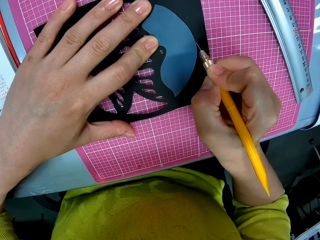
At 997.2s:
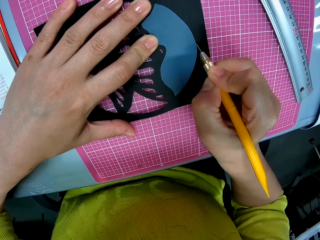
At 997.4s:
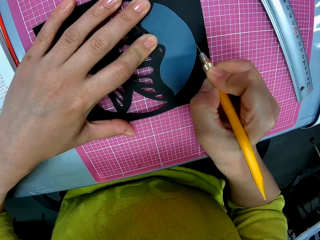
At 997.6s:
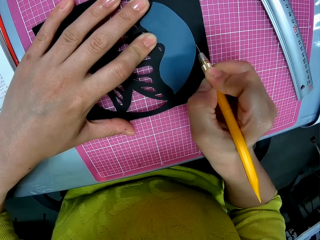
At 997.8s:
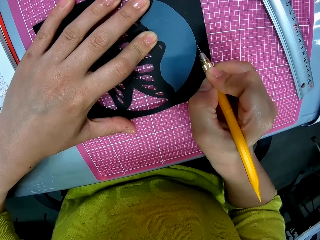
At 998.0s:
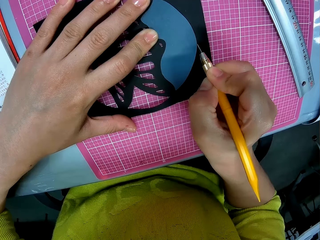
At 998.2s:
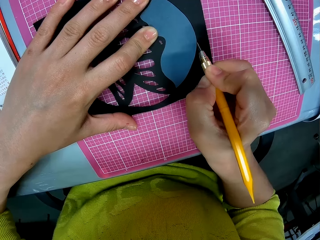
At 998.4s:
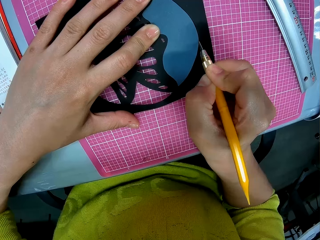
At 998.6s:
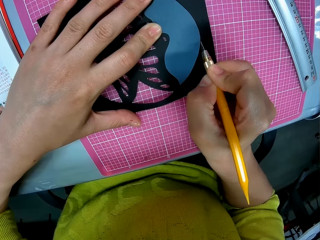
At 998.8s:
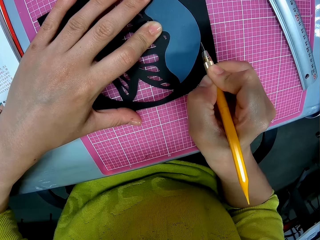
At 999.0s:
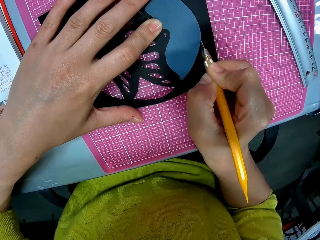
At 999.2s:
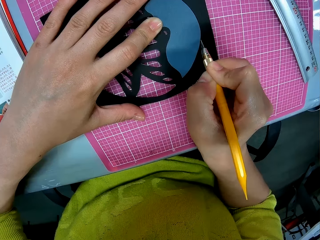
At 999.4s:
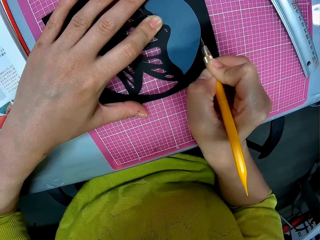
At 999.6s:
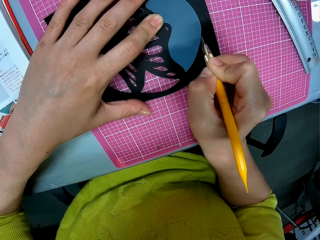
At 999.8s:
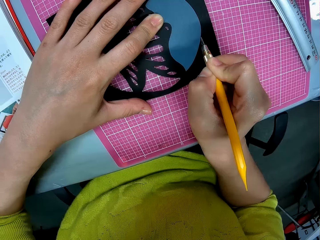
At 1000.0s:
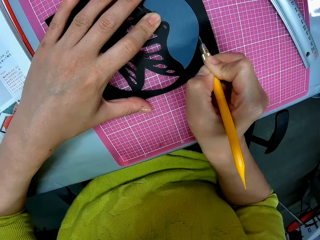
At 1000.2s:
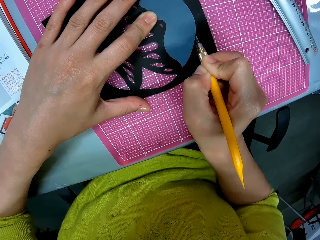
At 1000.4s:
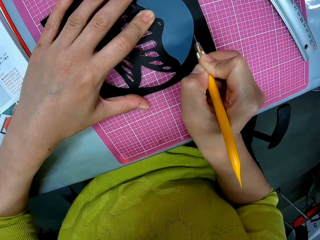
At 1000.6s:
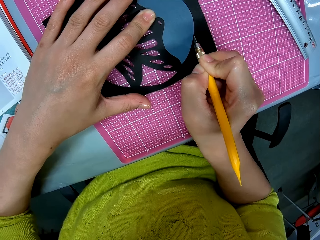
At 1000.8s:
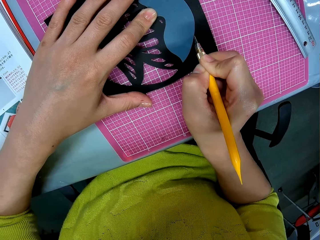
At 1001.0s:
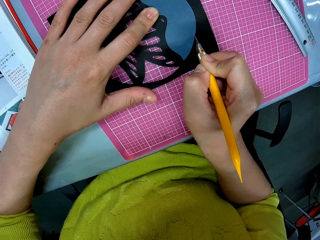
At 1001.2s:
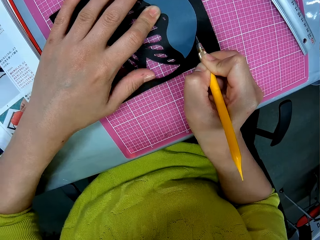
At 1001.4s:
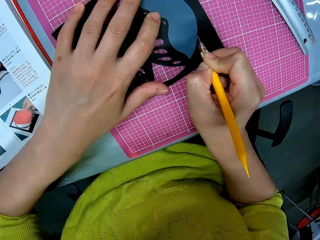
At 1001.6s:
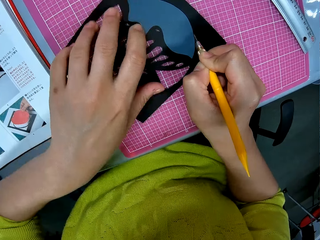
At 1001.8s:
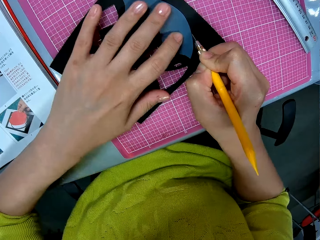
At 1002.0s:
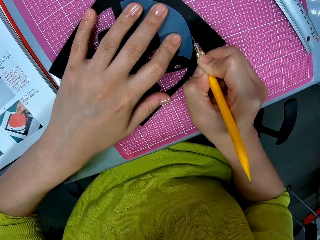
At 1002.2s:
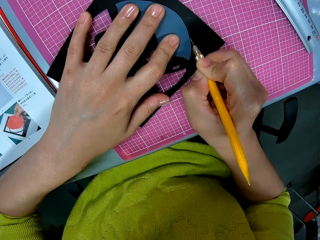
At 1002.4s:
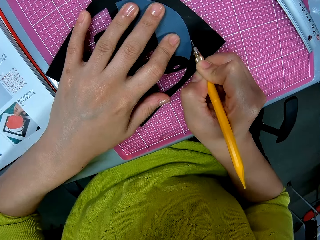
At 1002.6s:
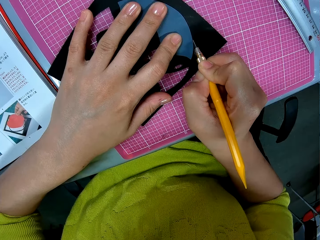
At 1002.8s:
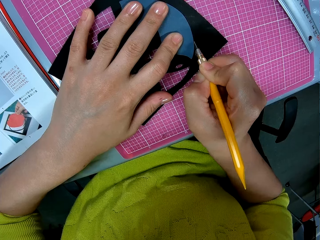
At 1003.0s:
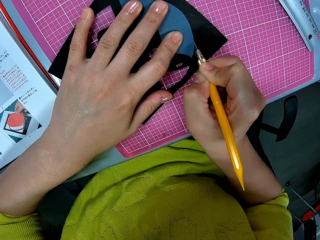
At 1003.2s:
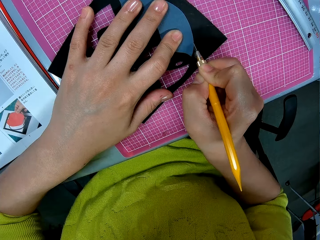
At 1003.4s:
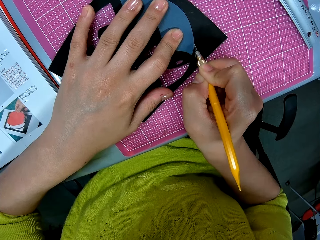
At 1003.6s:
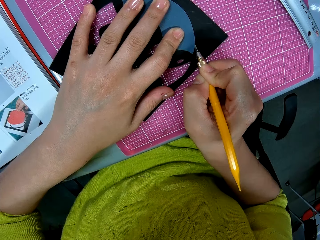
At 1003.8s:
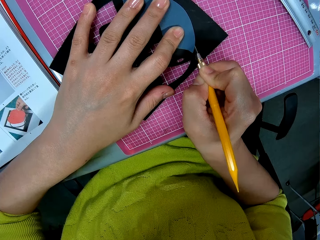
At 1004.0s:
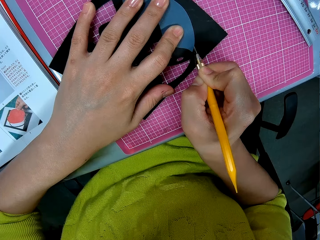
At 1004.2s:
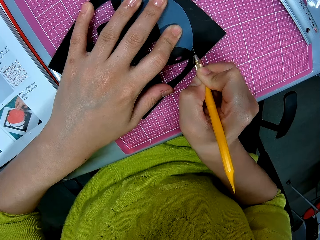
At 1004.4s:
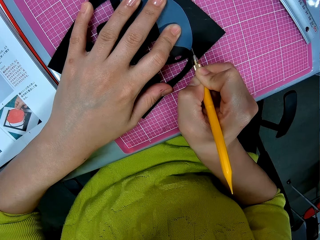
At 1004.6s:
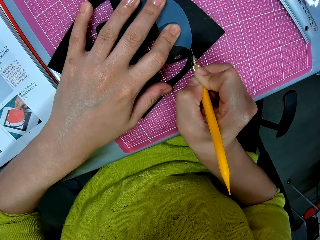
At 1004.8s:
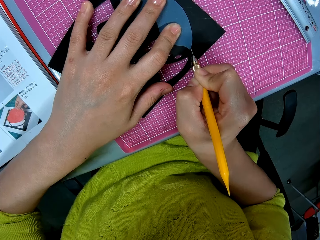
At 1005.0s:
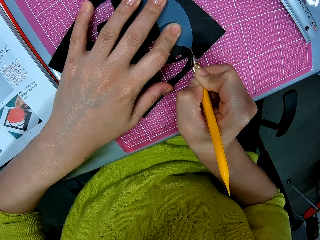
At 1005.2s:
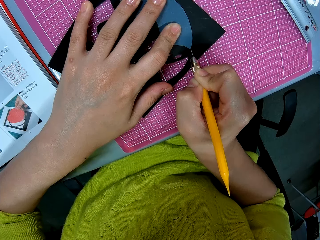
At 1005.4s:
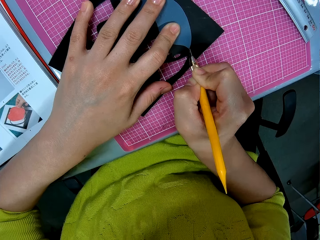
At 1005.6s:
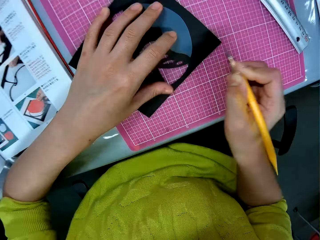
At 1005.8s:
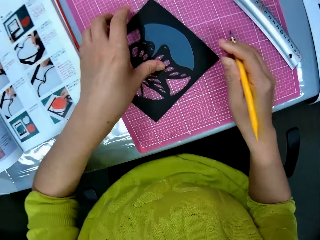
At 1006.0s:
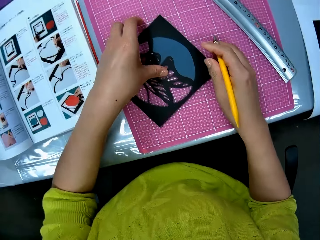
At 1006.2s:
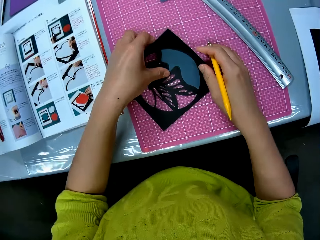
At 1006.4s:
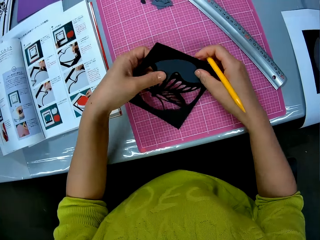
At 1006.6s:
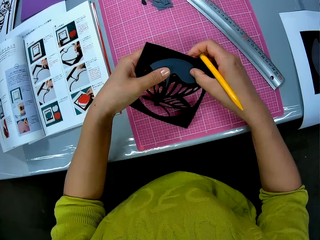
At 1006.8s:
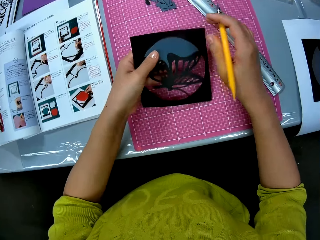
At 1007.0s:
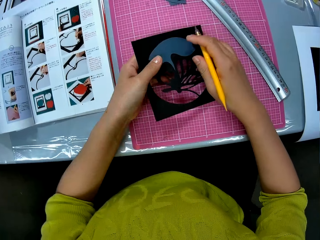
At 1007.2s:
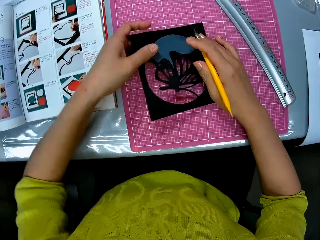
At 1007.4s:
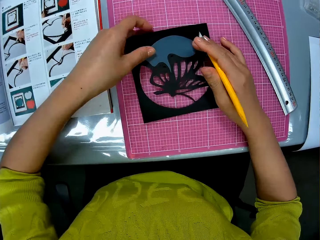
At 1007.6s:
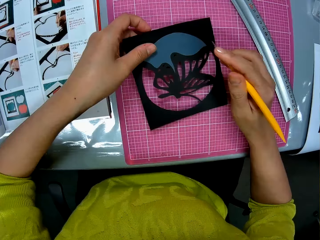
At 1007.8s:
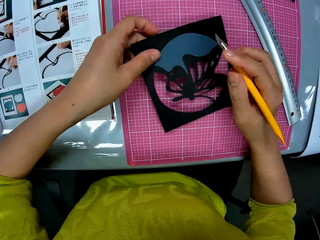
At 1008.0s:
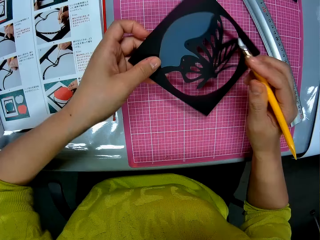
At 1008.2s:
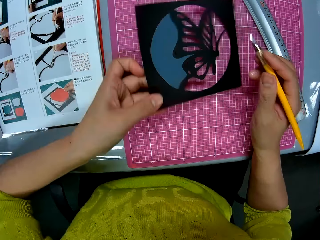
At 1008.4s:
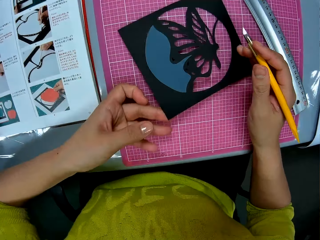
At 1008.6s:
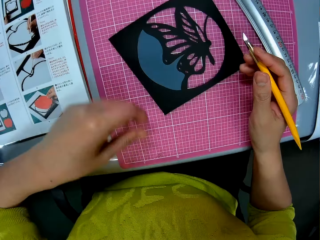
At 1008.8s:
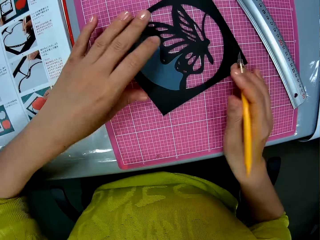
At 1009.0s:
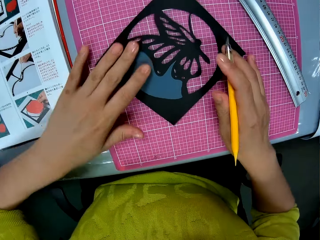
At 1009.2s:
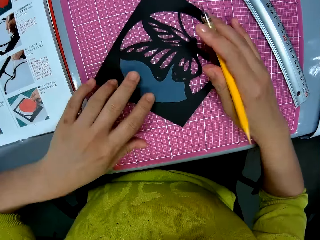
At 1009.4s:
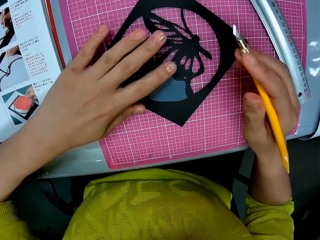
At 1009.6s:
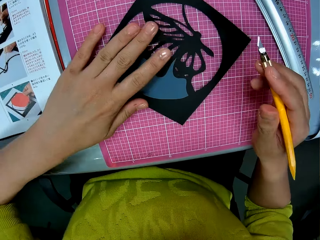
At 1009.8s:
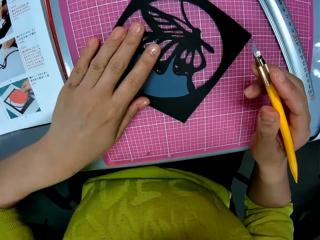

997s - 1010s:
The camera wearer adjusts the photograph with his left hand. He adjusts the cut out art.

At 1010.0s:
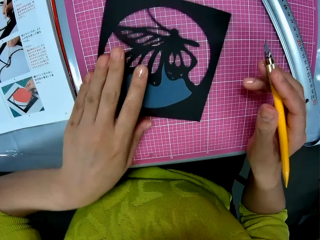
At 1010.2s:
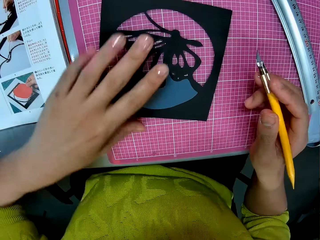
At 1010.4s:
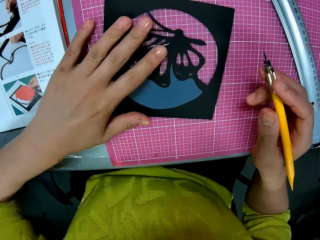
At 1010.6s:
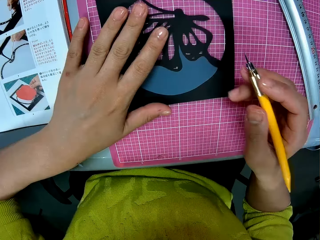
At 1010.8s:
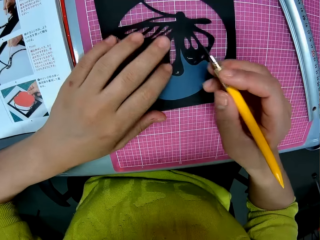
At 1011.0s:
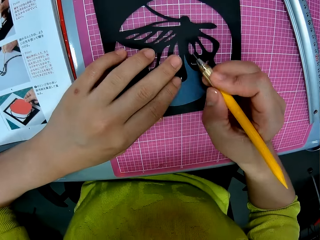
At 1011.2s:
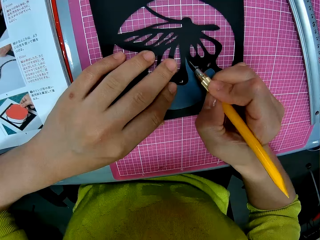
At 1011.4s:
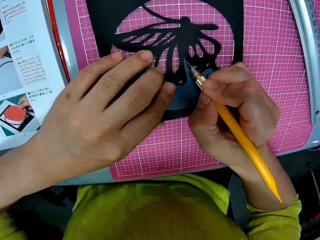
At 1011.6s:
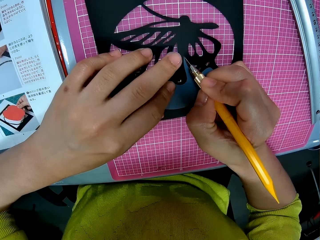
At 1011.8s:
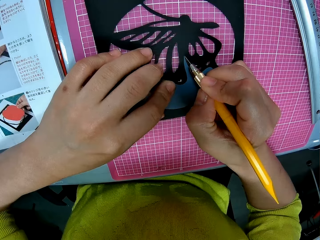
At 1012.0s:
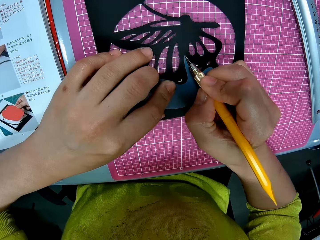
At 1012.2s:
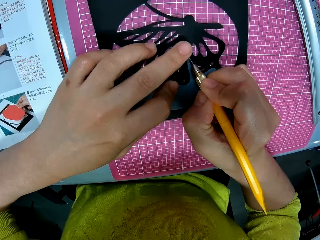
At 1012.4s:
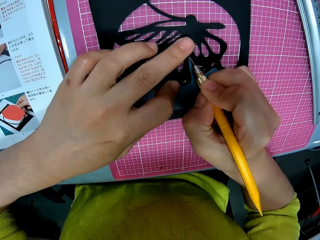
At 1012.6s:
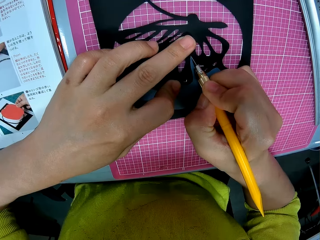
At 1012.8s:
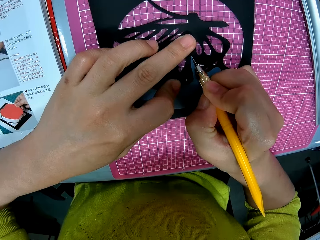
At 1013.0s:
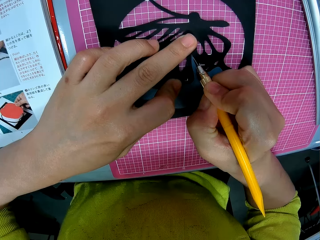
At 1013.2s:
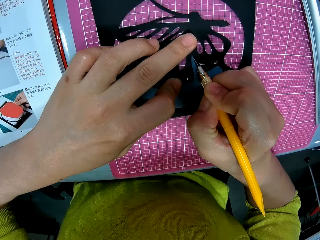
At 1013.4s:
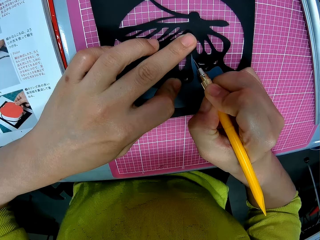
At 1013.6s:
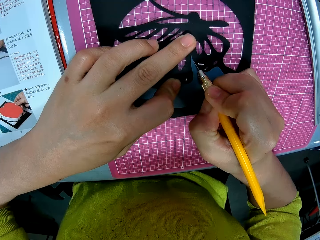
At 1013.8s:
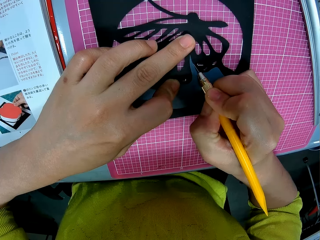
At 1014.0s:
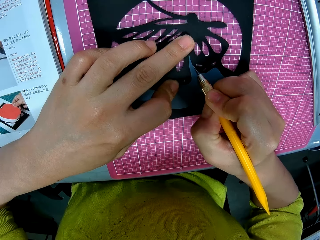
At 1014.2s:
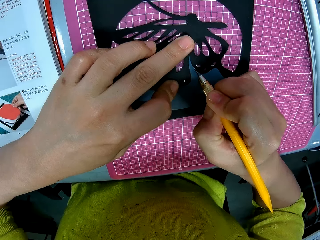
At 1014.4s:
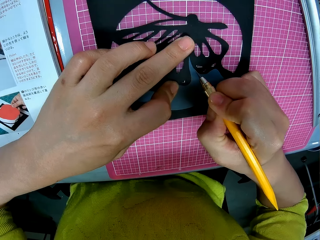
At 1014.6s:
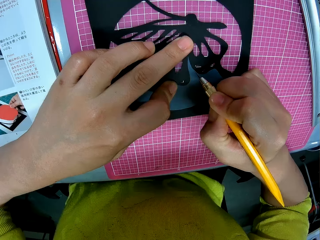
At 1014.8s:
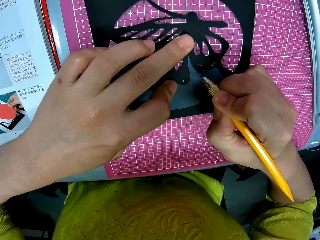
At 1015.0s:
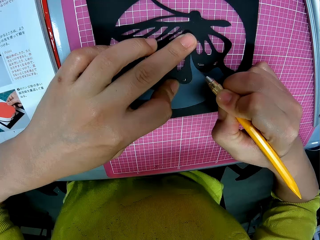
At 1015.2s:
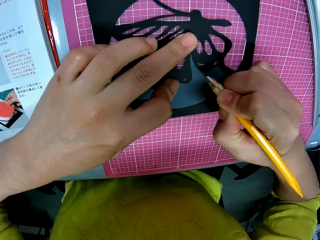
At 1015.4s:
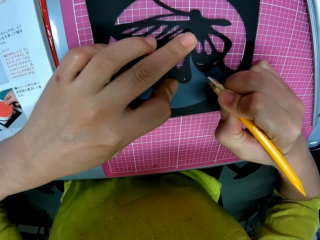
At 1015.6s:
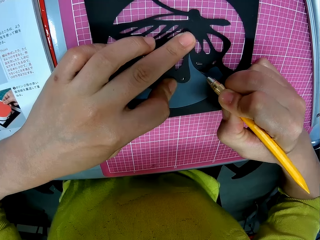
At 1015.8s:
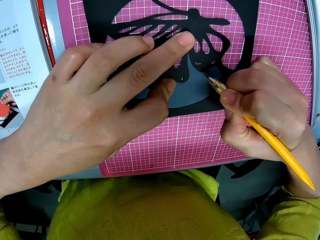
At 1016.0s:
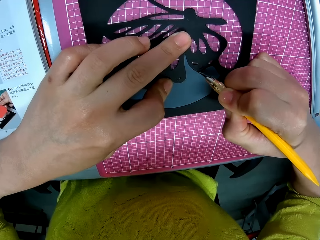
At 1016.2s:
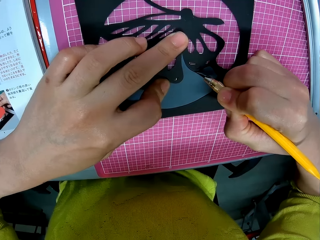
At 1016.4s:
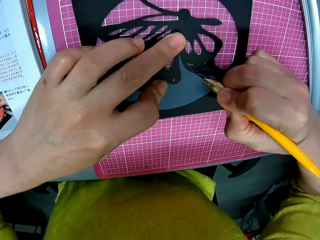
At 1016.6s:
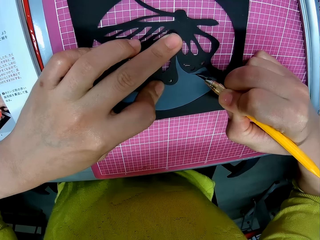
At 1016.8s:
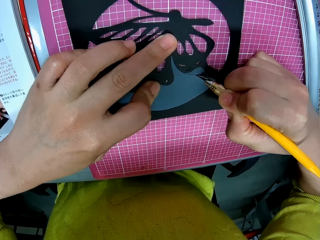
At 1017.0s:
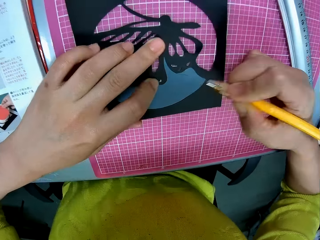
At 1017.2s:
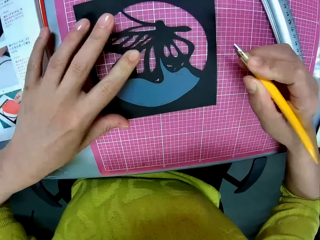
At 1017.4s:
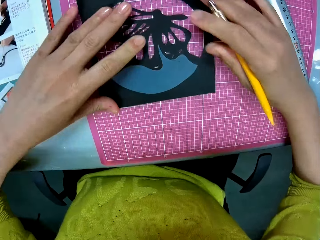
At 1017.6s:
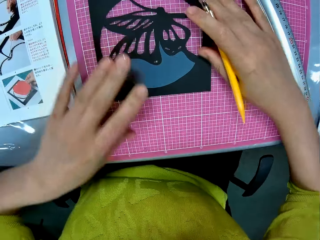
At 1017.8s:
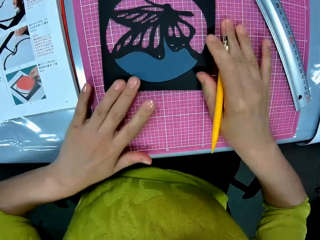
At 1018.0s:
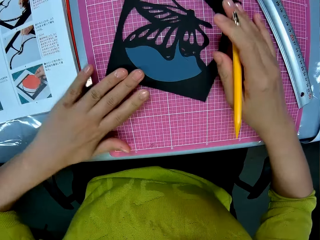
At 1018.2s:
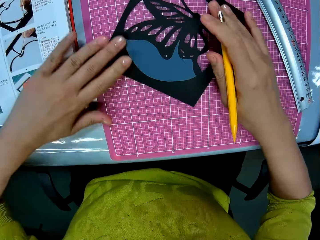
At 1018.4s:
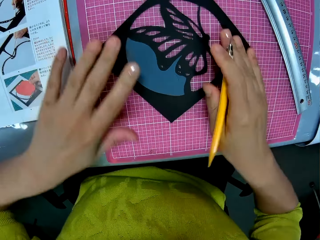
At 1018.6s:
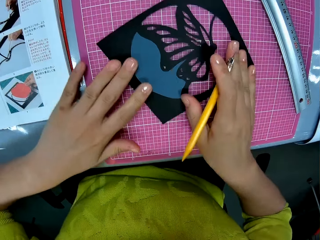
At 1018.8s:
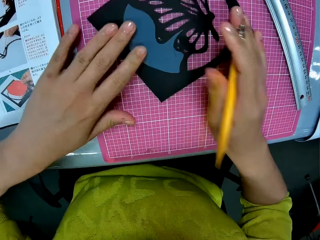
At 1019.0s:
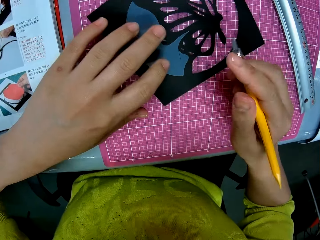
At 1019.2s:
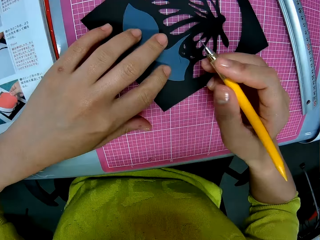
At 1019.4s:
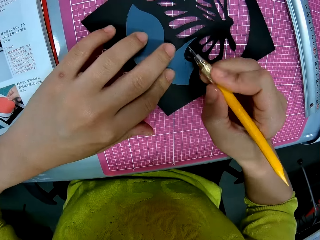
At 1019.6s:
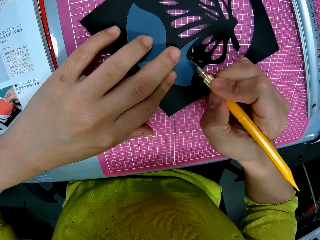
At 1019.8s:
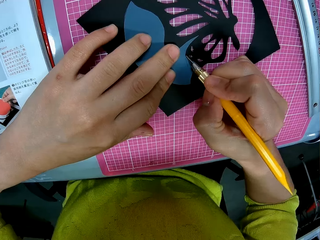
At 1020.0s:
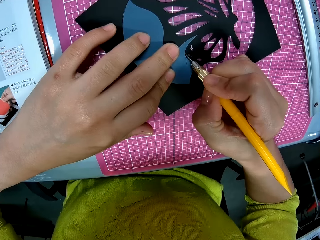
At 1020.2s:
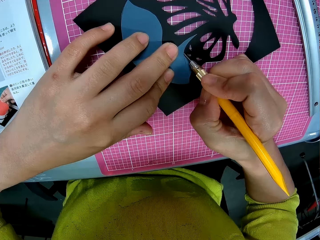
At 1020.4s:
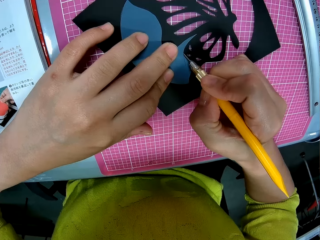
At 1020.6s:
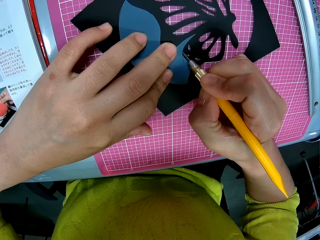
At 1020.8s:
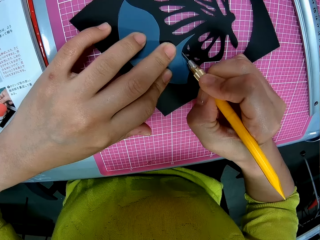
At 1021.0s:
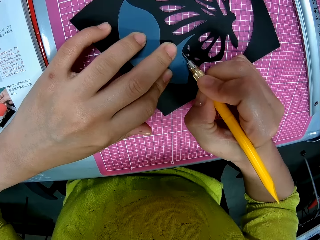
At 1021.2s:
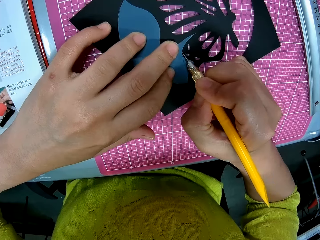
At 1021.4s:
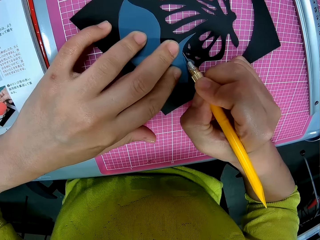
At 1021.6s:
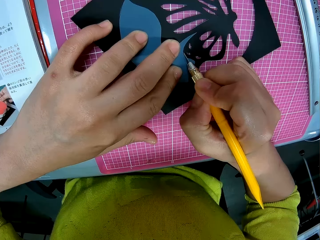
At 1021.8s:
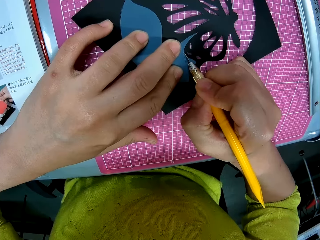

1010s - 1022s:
The camera wearer cuts the photograph with the pen cutter in his right hand. He adjusts the photograph with his hands. He cuts the photograph with the pen cutter in his right hand.
